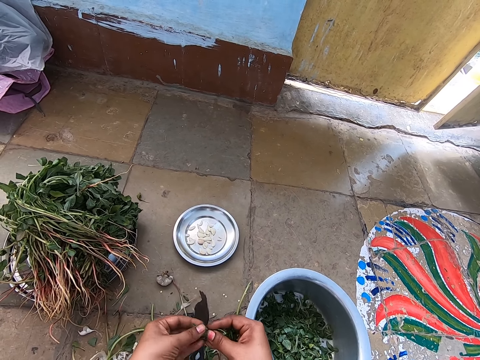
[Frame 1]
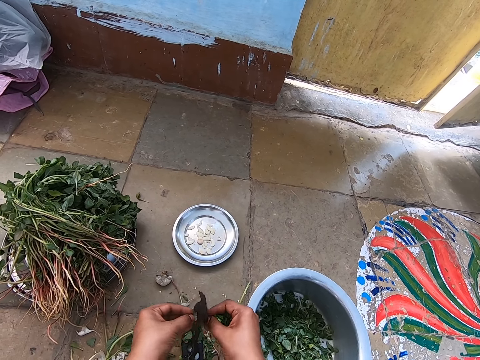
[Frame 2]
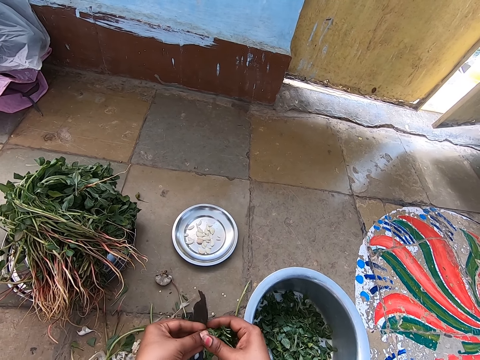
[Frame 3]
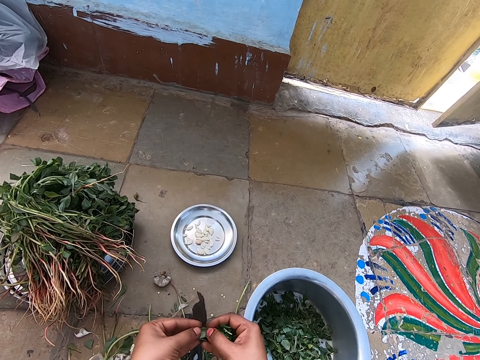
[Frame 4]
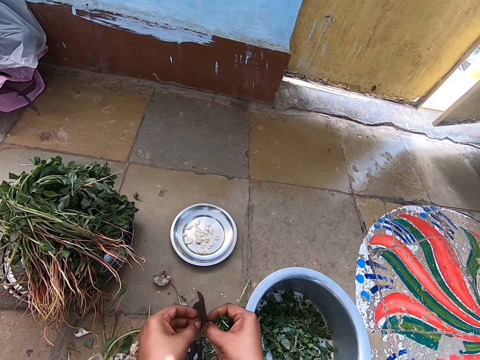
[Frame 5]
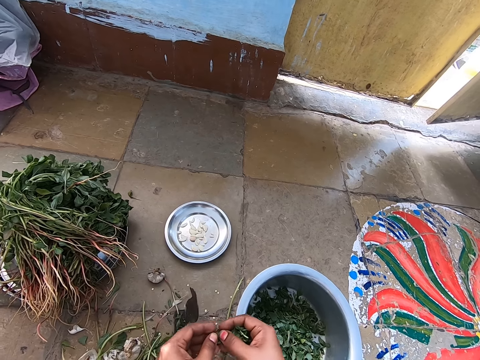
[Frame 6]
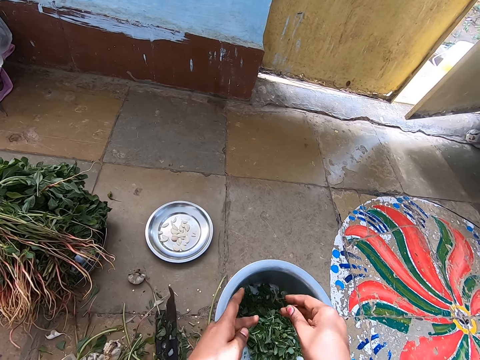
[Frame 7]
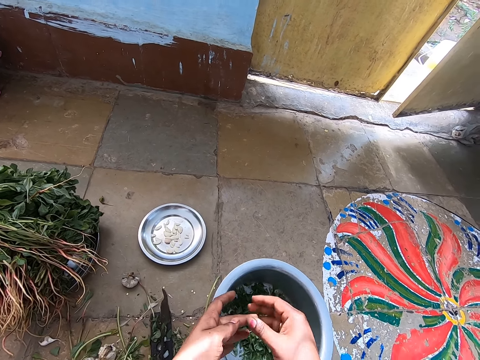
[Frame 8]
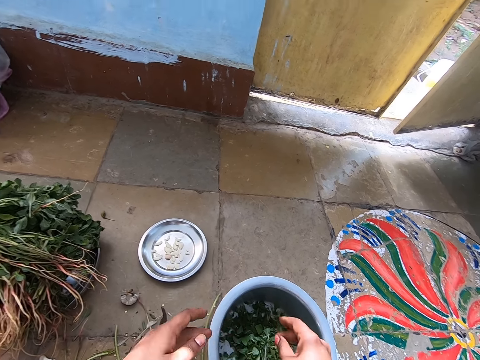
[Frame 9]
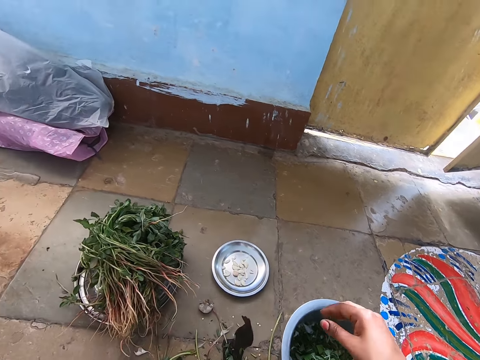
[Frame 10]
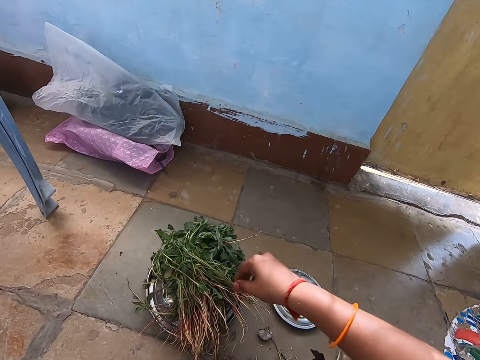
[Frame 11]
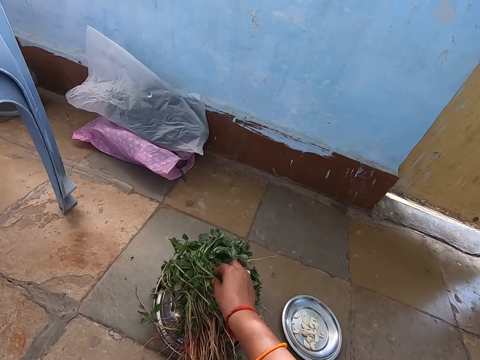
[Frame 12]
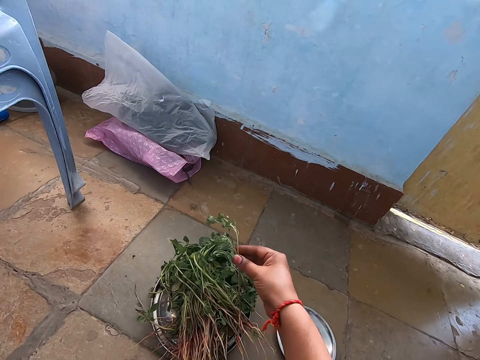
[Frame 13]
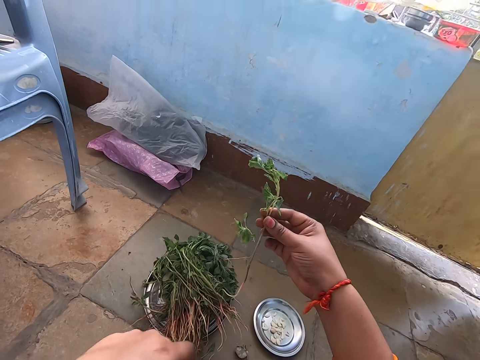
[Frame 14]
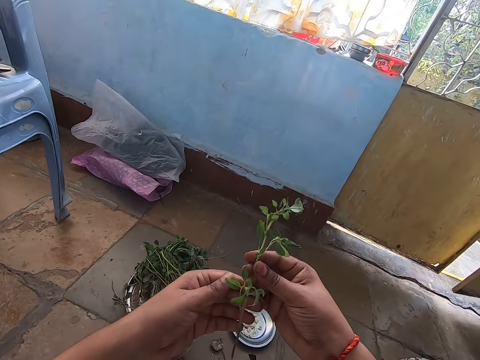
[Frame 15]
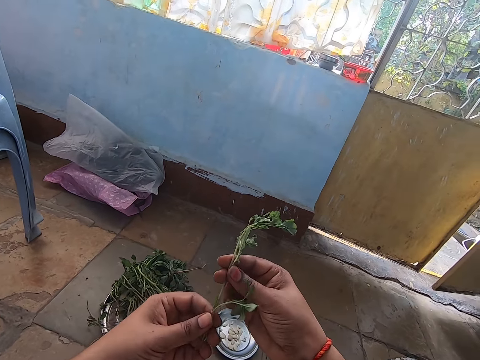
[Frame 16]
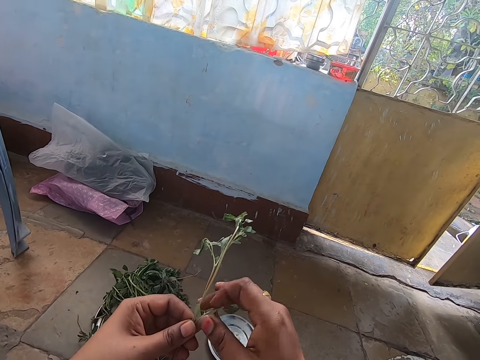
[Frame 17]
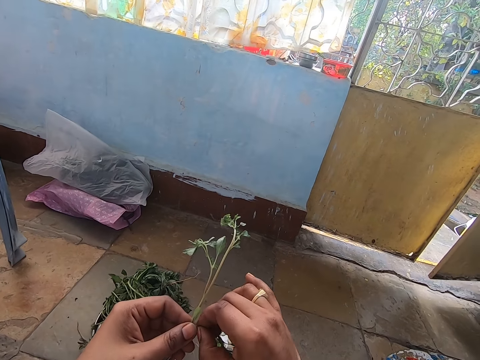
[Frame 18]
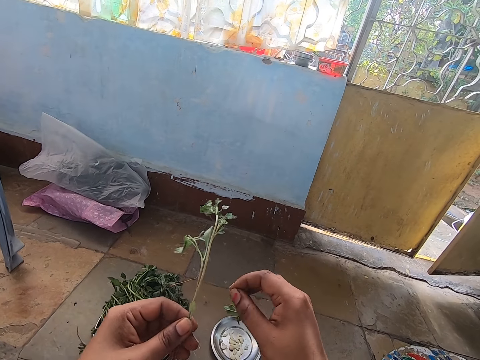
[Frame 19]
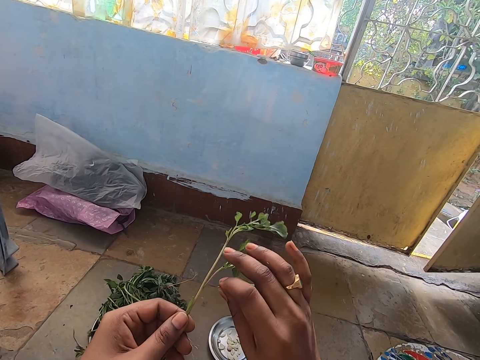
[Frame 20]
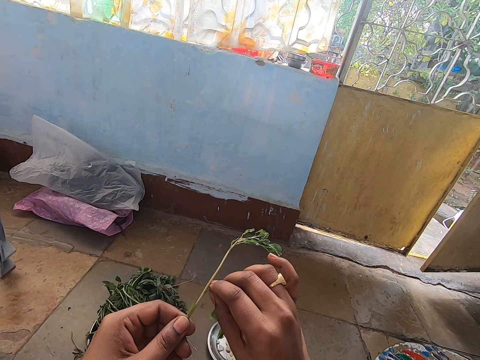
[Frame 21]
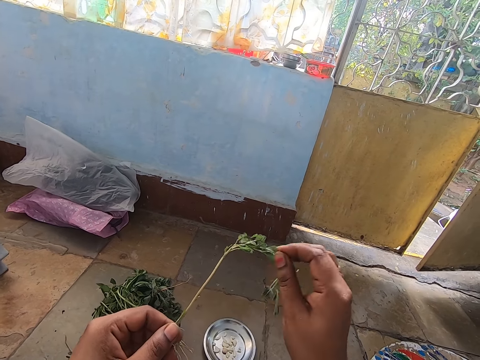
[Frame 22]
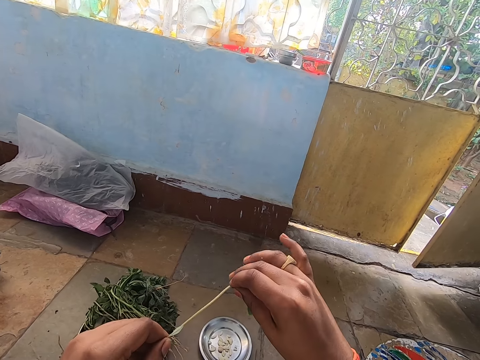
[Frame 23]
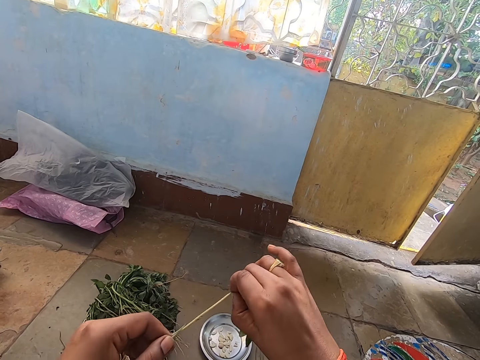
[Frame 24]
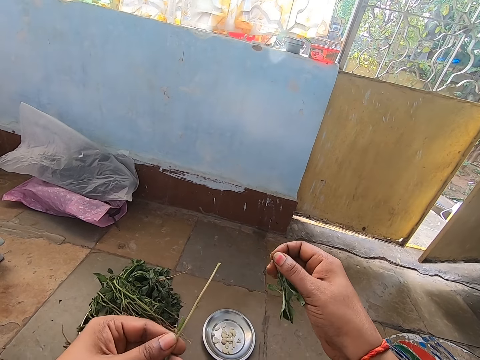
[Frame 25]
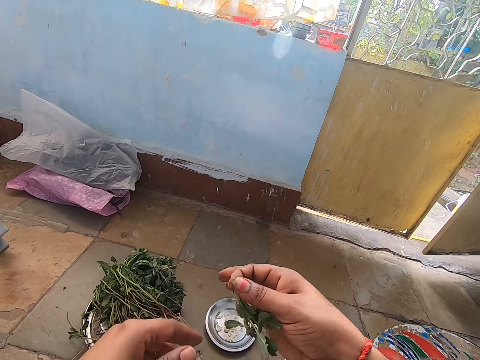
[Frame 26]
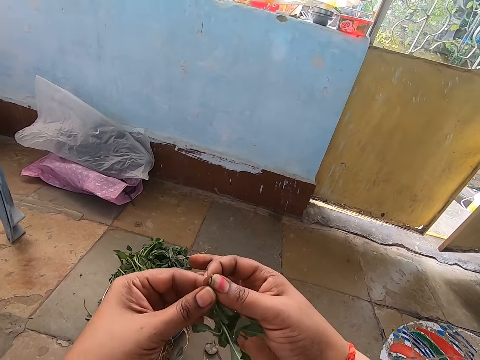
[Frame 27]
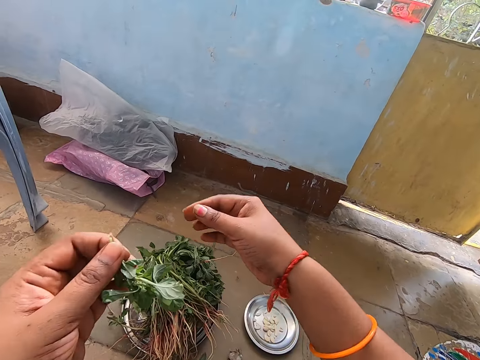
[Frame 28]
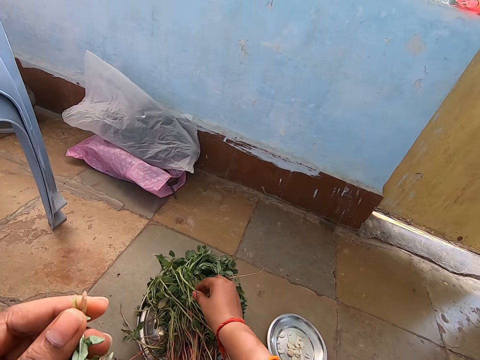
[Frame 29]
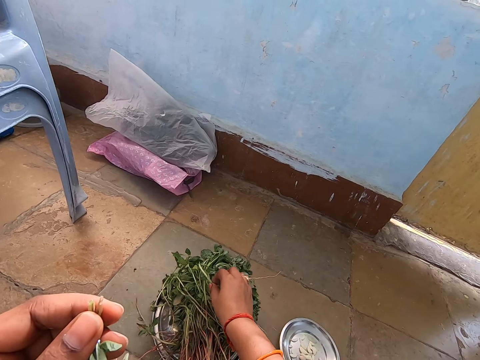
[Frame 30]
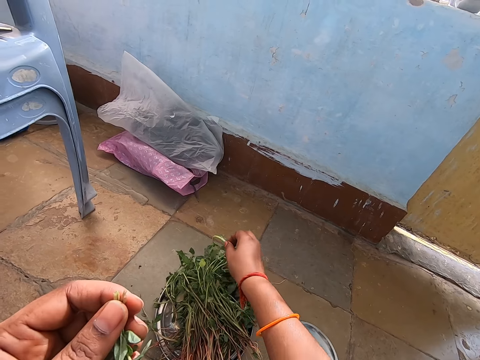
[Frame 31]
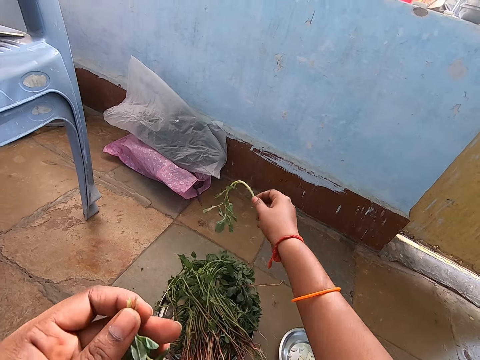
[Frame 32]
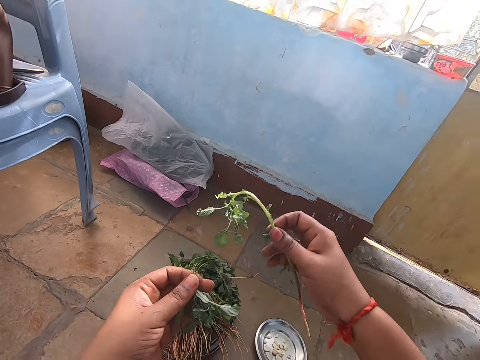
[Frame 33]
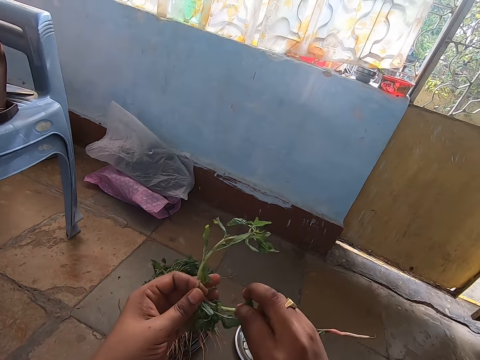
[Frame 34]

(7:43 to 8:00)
The camera wearer puts the leaves in the bowl with both hands. She picks up a leaf stick from the tray on the floor with her right hand. She holds the leaf stick with both hands. She plucks a leaf from the leaf stick with her right hand. She does so repeatedly. She drops the leaf stick on the floor with her left hand. She passes the leaves from her right hand to her left hand. She picks up a leaf stick from the tray on the floor with her right hand.

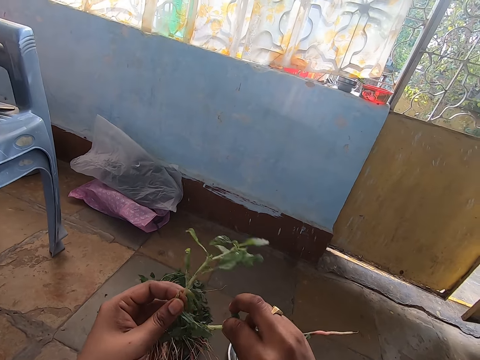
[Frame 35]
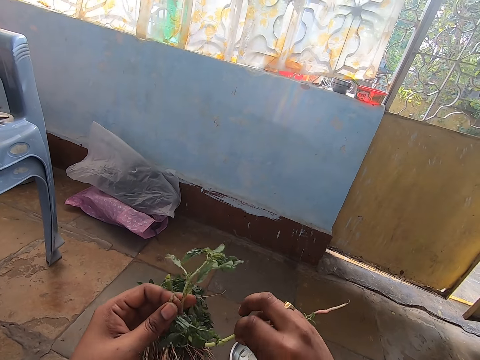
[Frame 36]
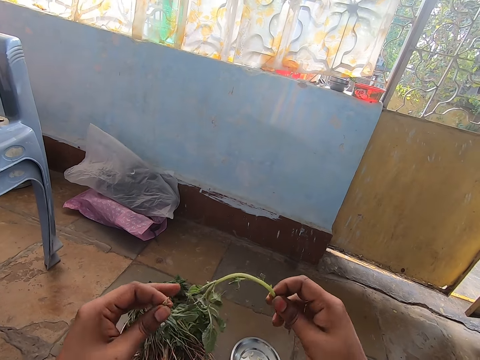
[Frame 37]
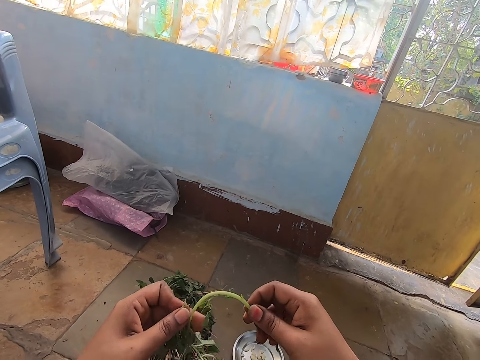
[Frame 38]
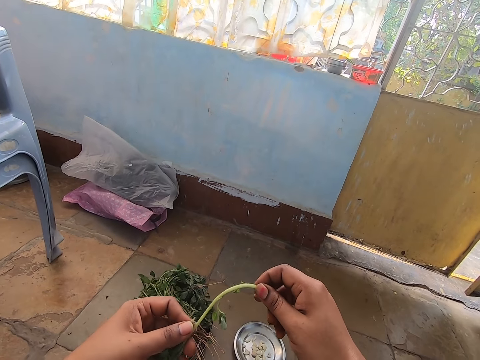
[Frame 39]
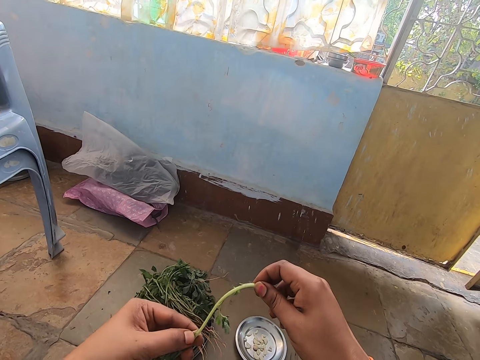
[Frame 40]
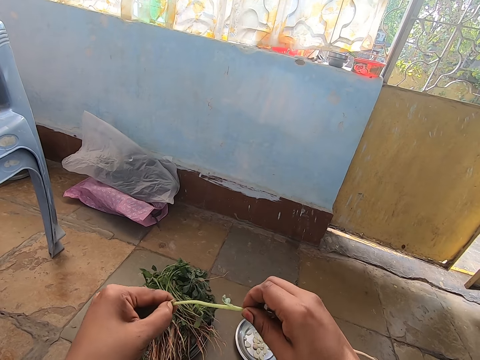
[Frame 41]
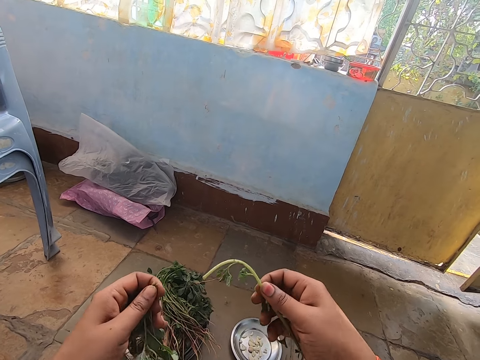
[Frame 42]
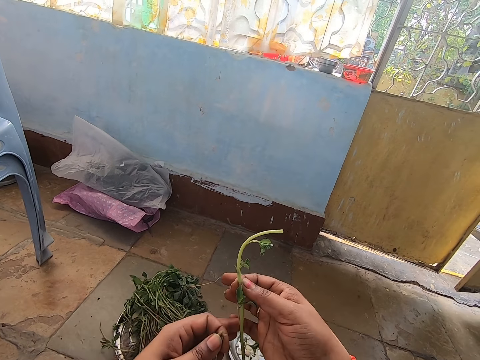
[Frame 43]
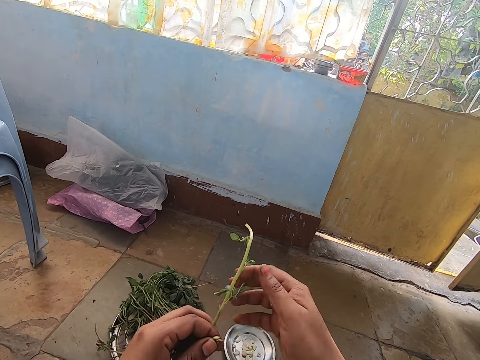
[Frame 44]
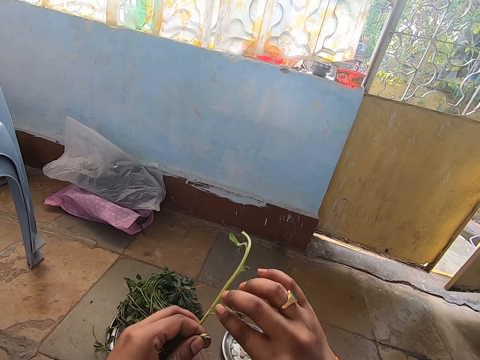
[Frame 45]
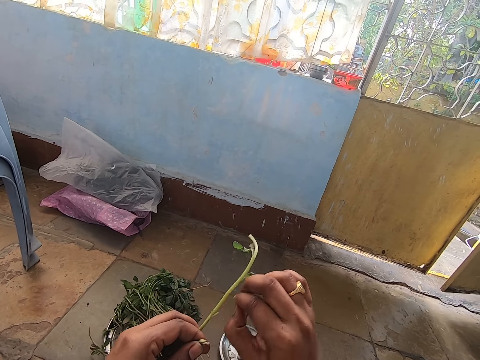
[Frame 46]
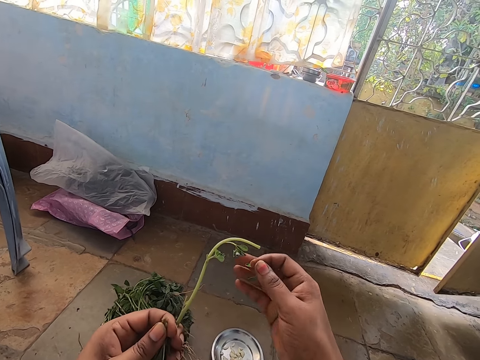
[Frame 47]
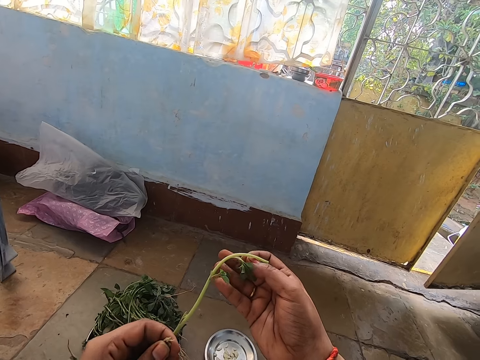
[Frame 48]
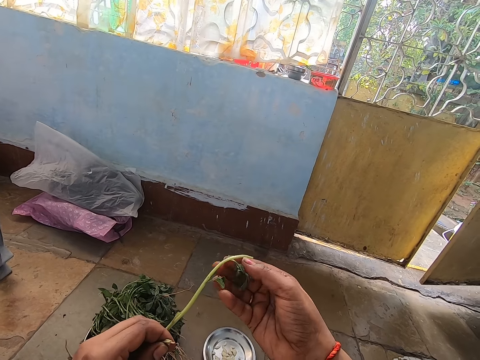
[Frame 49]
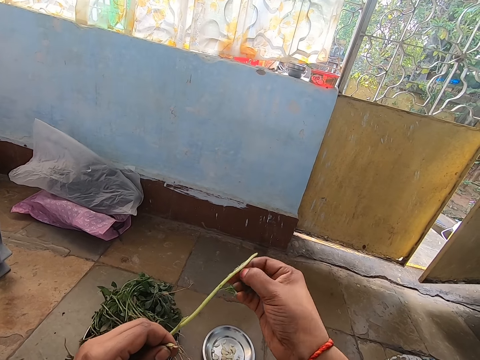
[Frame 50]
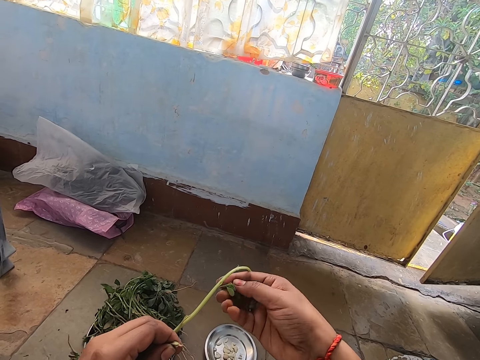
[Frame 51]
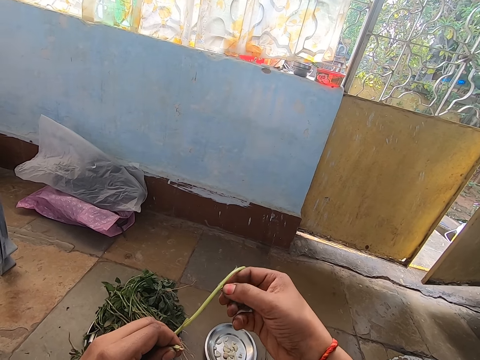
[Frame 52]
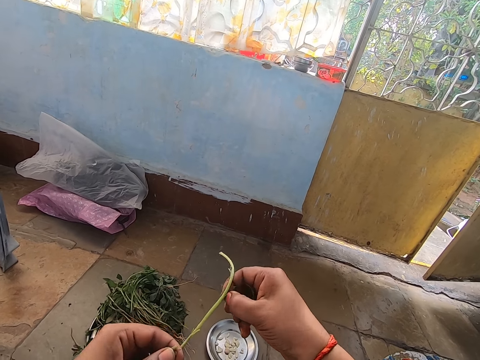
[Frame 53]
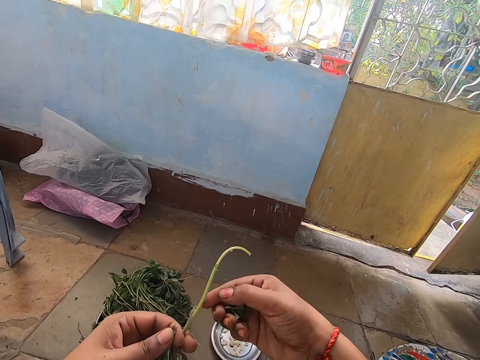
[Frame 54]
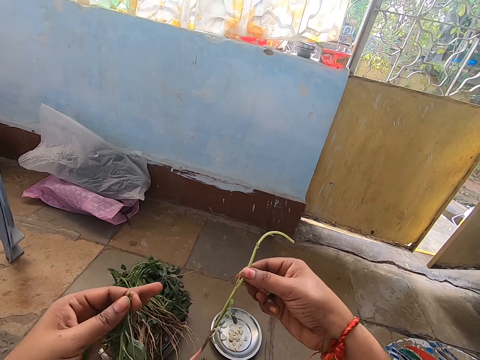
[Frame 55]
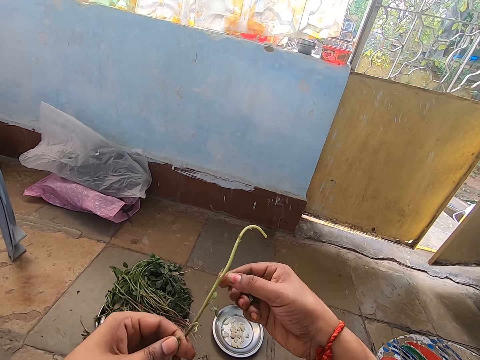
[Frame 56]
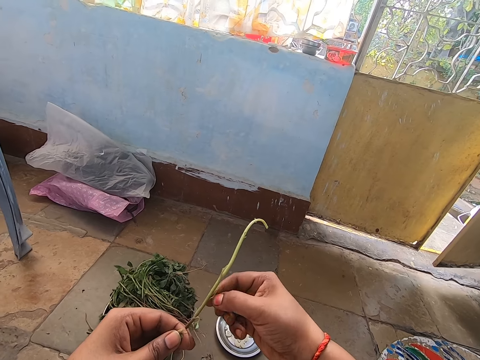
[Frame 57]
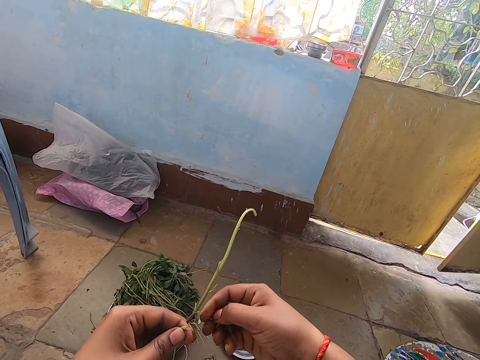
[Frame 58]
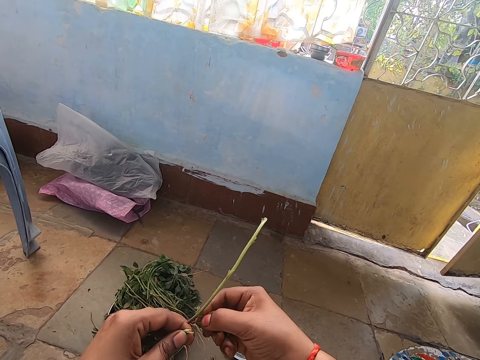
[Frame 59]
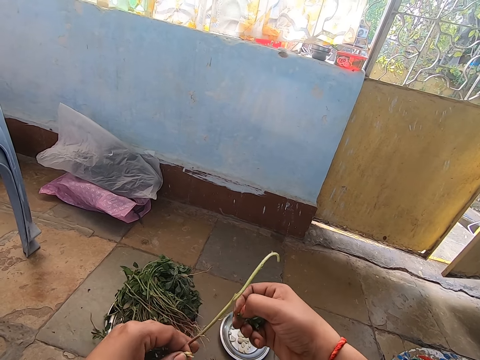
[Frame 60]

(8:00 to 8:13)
The camera wearer holds a plant with both hands. She plucks a leaf from the leaf stick with her left hand. She holds the leaf stick with her left hand. She plucks a leaf from the leaf stick with her right hand. She plucks a leaf from the leaf stick with her left hand. She does so again. She holds the leaf stick with her right hand. She holds the leaf stick with her left hand. She plucks a leaf from the leaf stick with her left hand.
